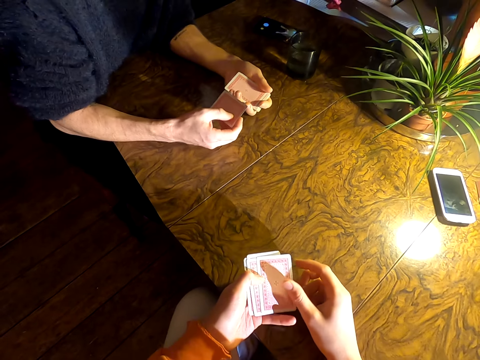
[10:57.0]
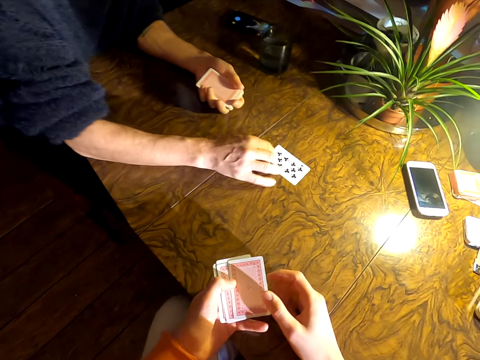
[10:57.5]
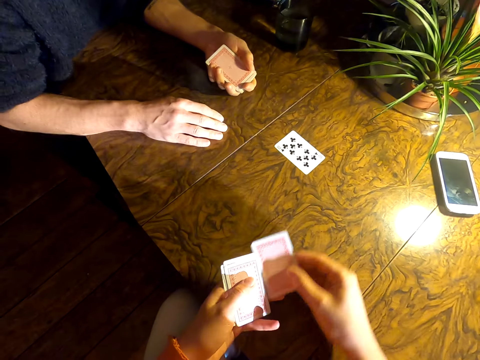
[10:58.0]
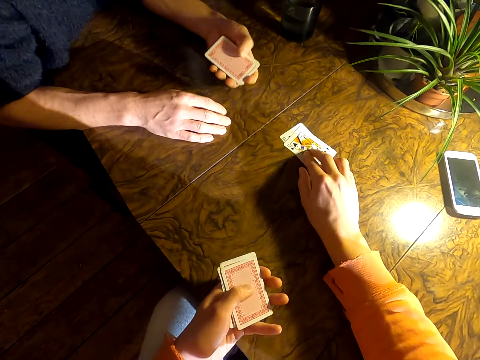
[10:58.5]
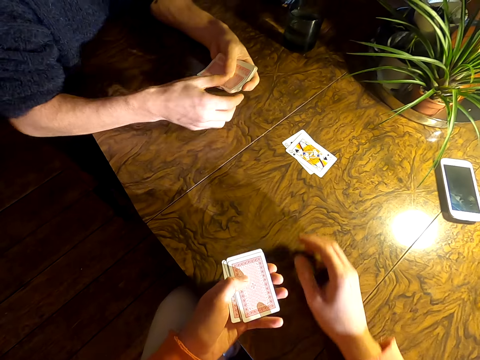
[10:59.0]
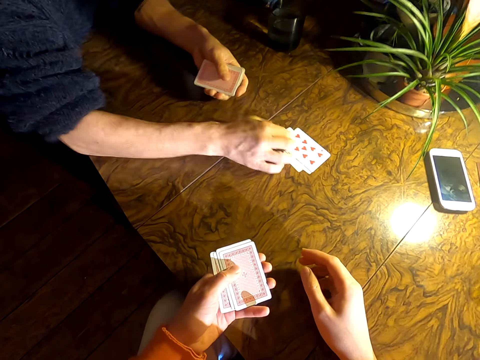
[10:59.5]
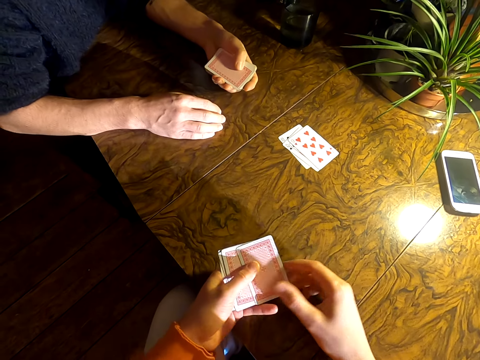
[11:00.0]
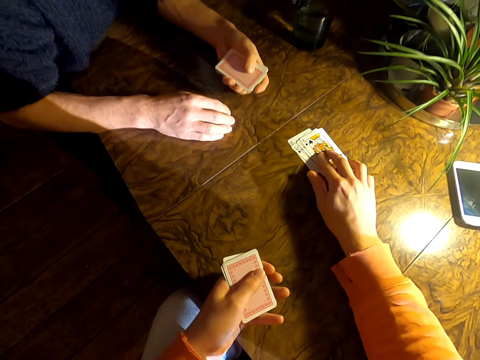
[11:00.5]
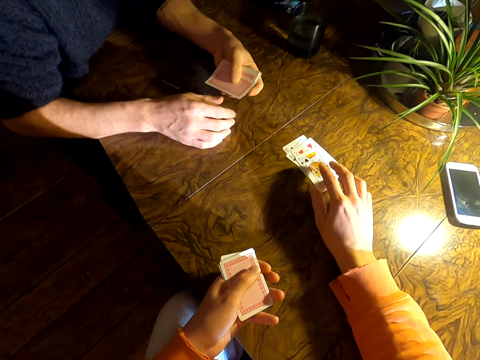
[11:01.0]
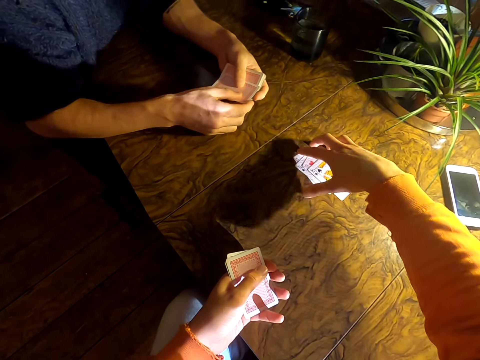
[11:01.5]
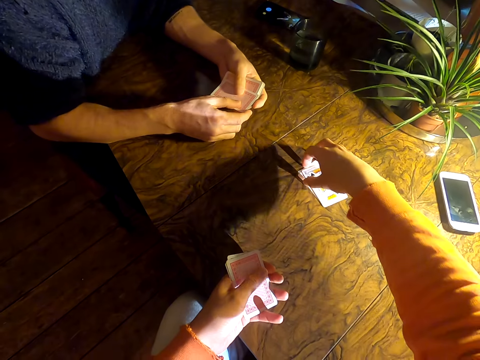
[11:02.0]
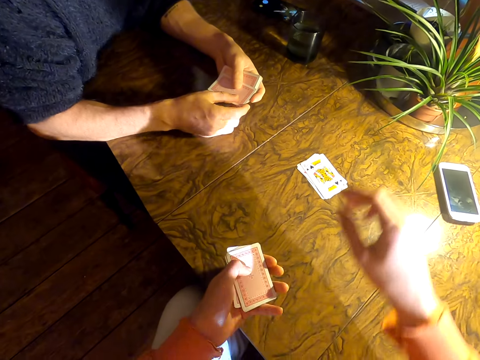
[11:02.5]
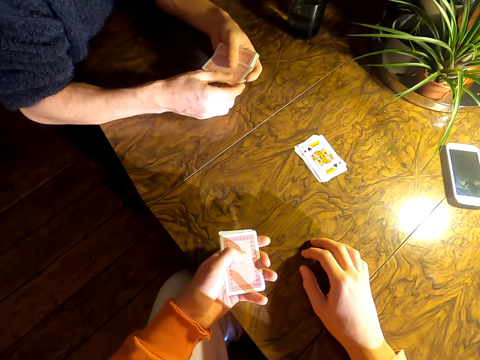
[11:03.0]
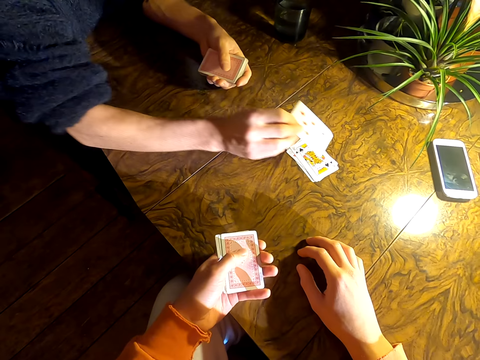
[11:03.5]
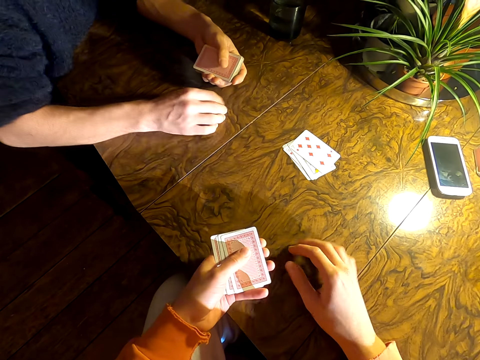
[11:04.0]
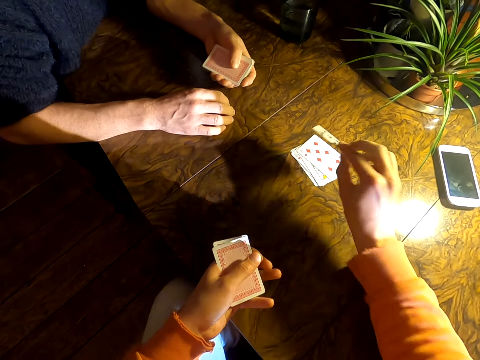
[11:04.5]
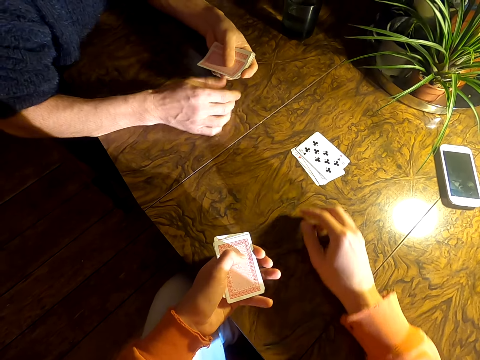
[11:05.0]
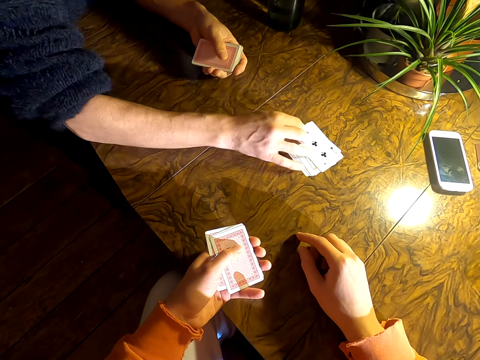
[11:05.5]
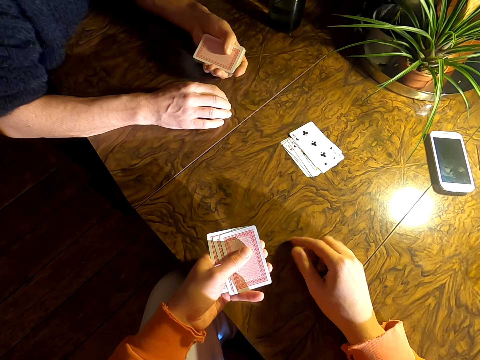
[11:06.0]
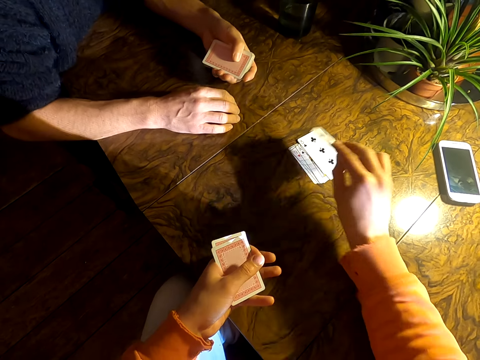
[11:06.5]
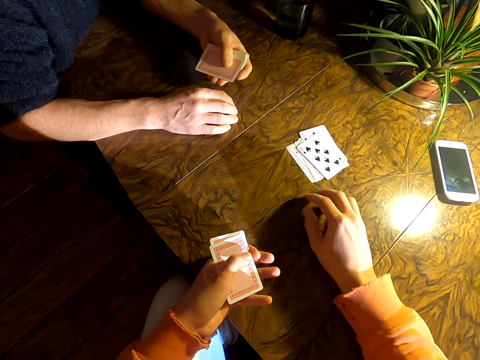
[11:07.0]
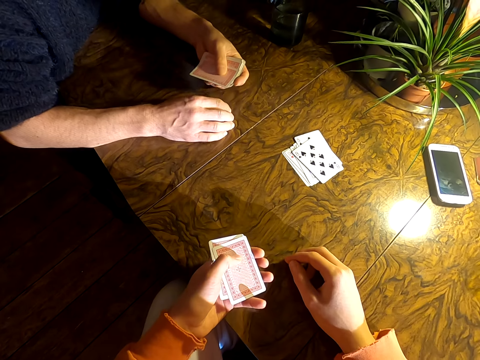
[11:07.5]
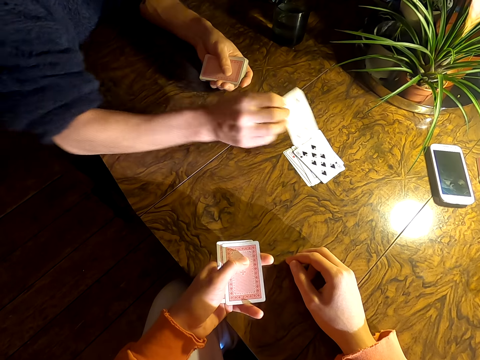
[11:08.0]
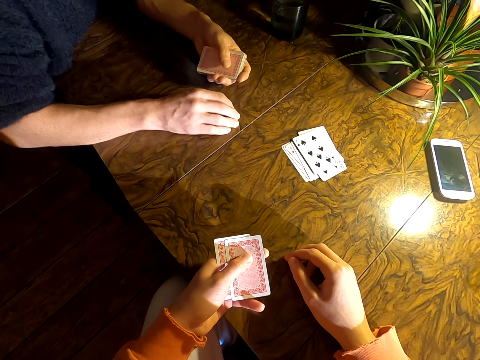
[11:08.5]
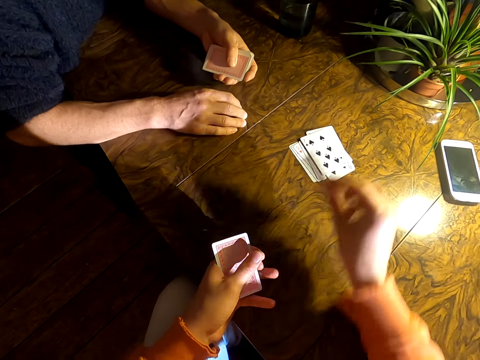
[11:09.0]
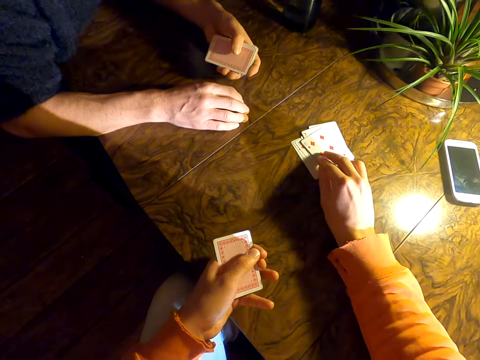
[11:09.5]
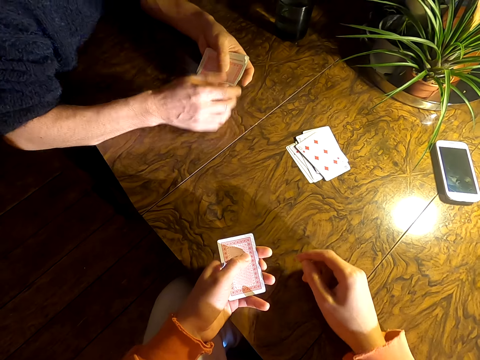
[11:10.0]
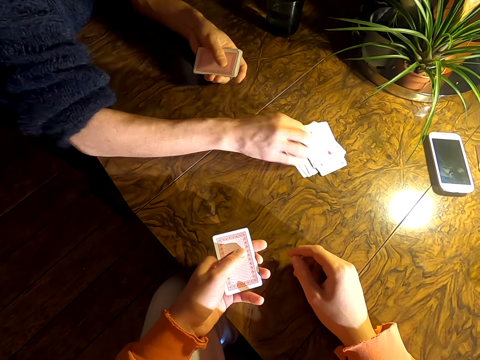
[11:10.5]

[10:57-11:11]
The camera wearer plays cards with a man. They align the cards on the table. They play cards with the man.

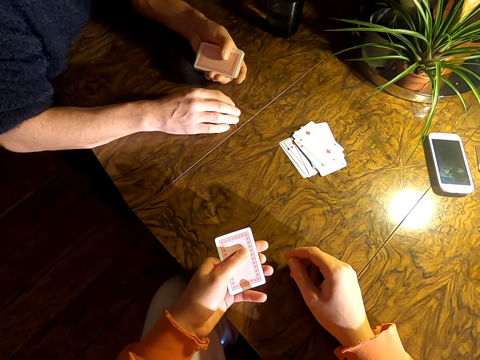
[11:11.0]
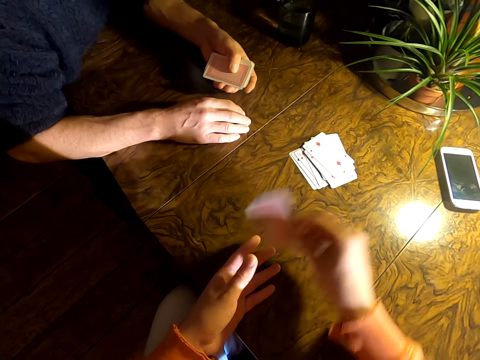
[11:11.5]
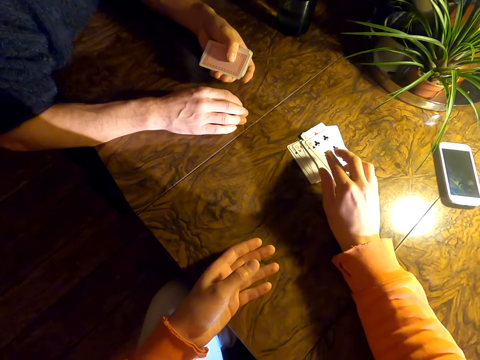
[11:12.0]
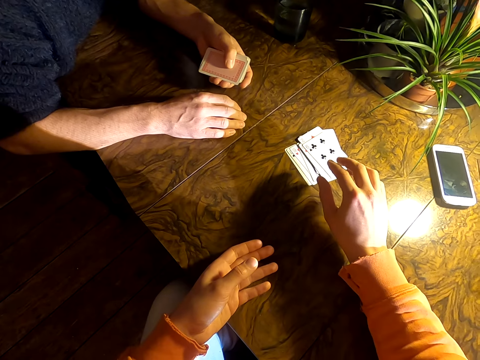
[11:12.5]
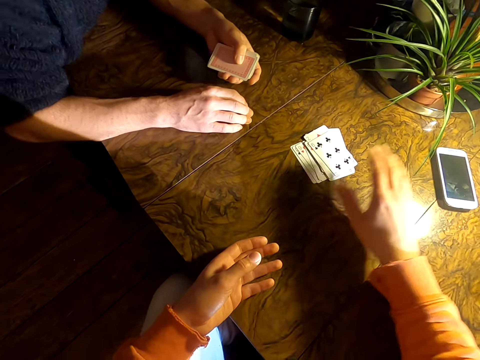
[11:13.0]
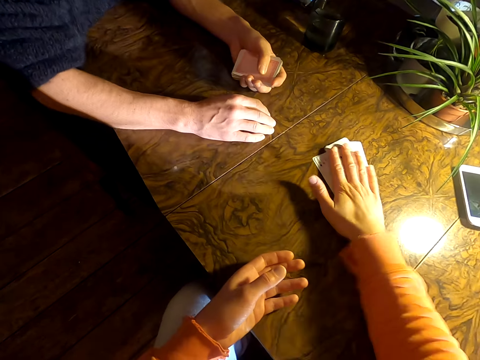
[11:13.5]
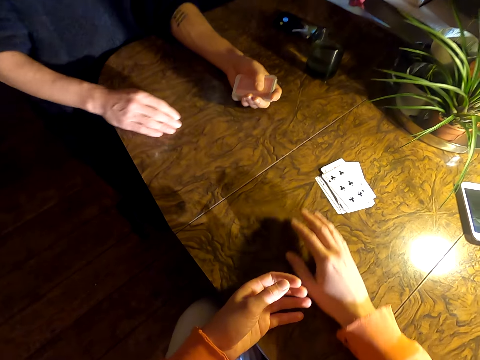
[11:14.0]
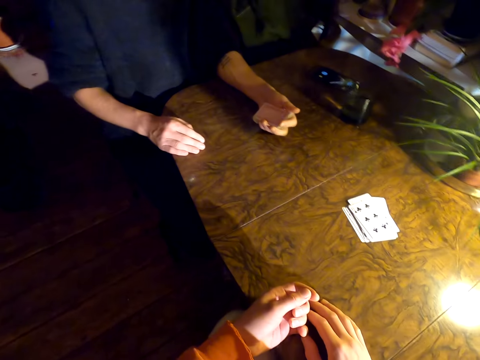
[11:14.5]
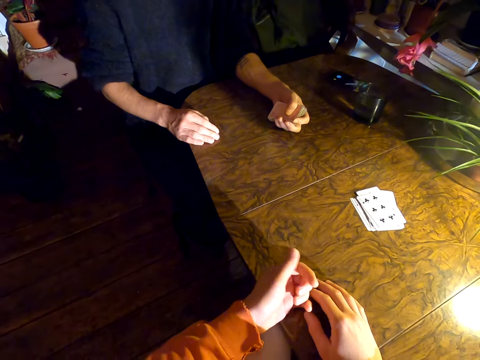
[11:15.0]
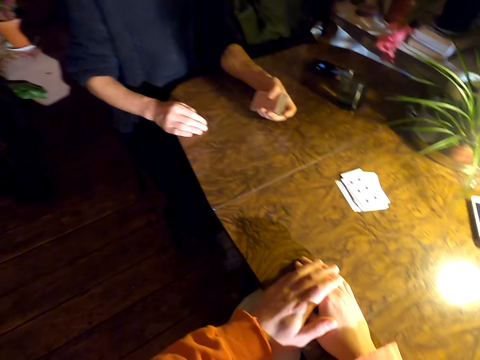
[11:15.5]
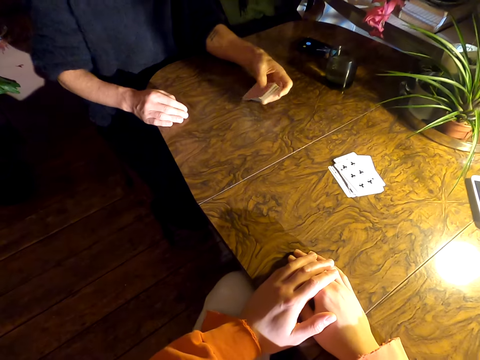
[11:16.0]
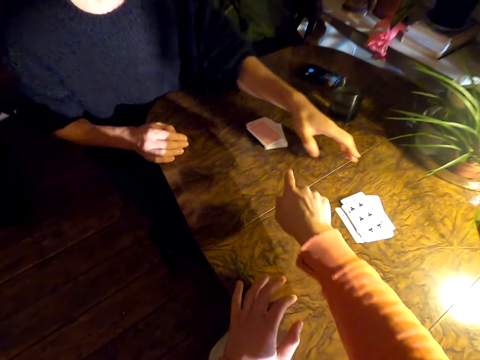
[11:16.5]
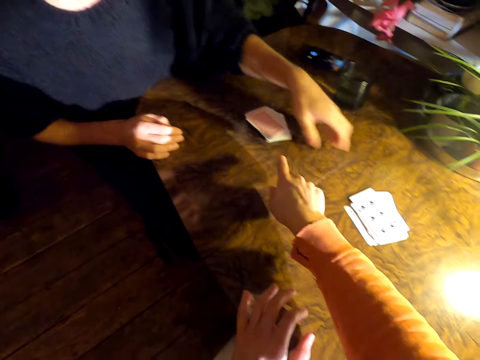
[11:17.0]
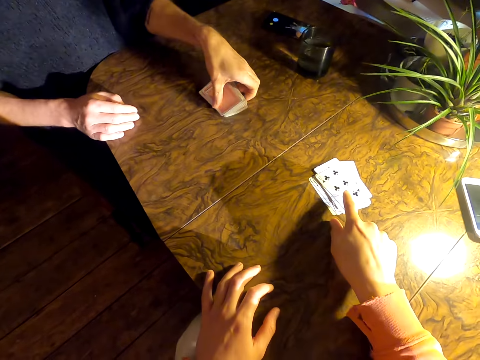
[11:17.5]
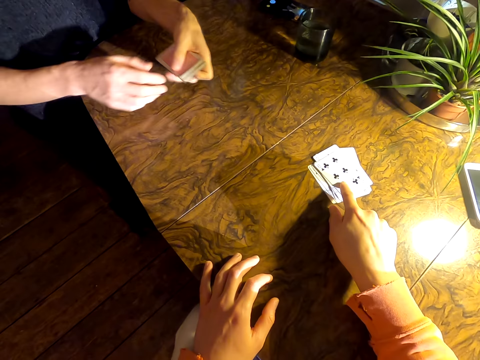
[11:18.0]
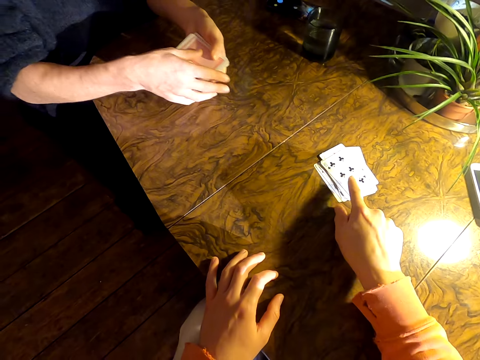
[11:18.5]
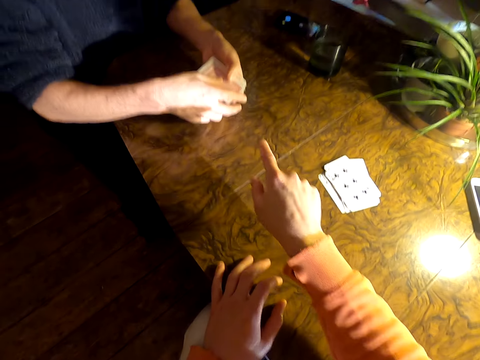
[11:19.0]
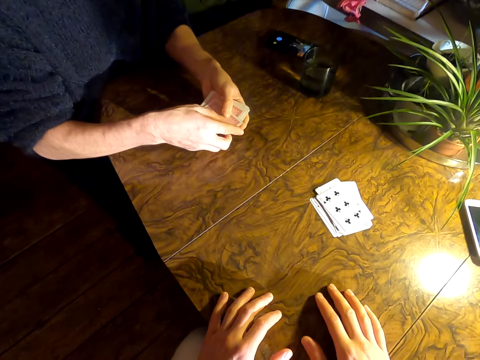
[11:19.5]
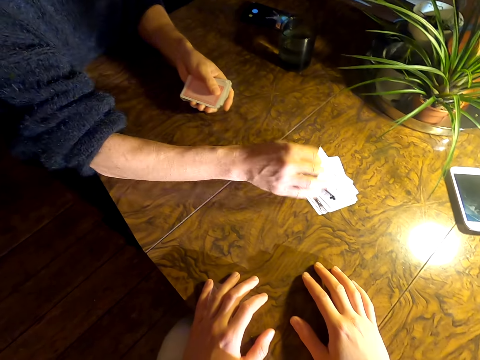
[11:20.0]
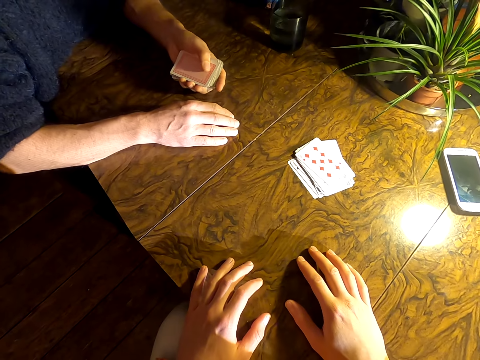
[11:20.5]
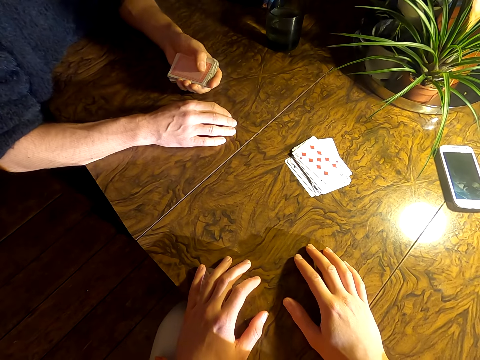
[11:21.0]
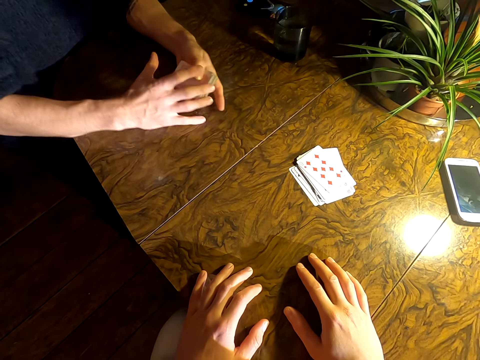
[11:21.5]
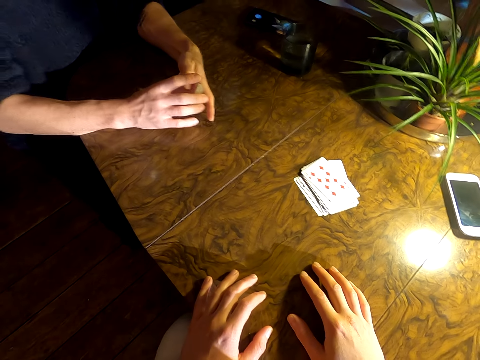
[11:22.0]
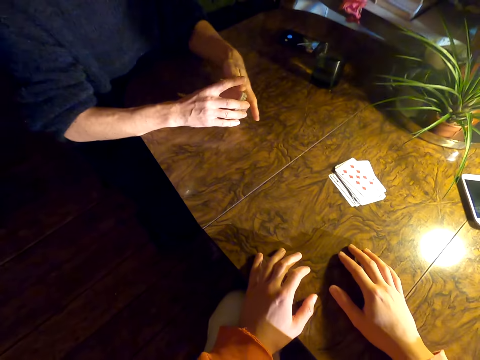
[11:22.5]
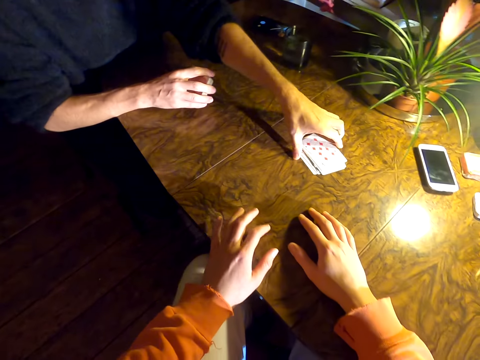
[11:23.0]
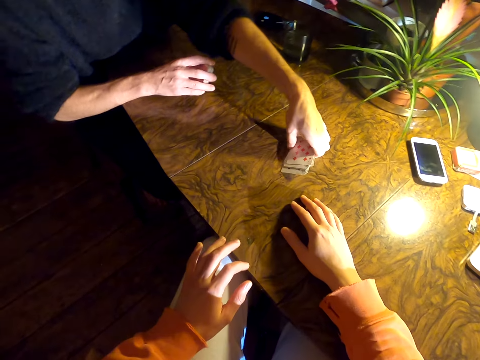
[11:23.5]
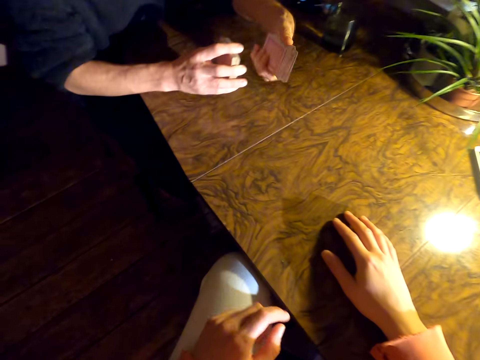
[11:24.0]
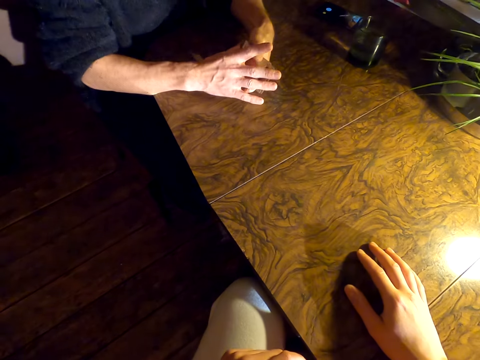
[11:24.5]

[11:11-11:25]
The camera wearer knocks the cards on the table. They converse with a man. The man puts down the cards. The camera wearer picks up the cards on the table. The man picks the cards. The camera wearer points at the cards. The man drops a card on the table. The man plays the card. The camera wearer converses with the man. The man picks the cards.
